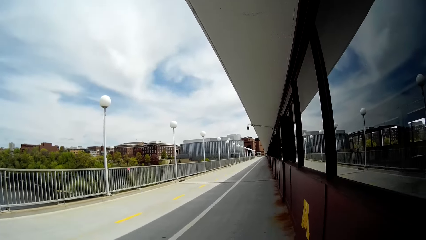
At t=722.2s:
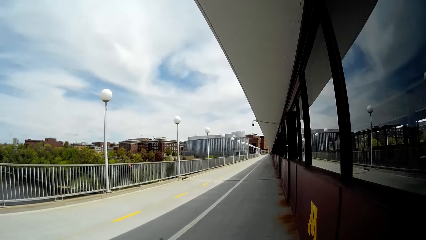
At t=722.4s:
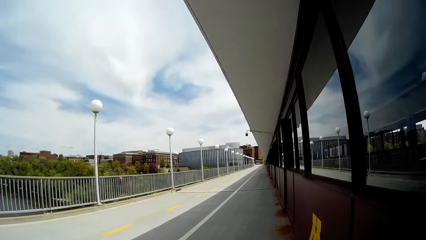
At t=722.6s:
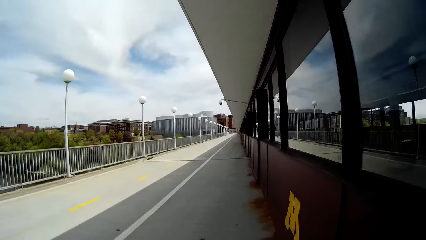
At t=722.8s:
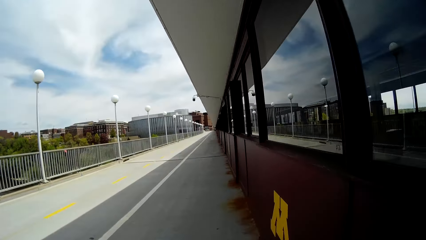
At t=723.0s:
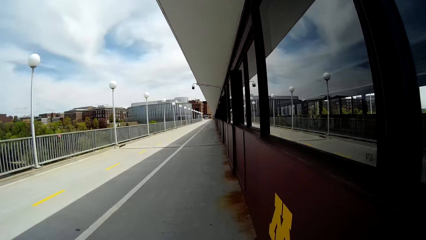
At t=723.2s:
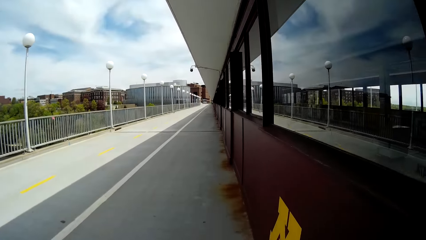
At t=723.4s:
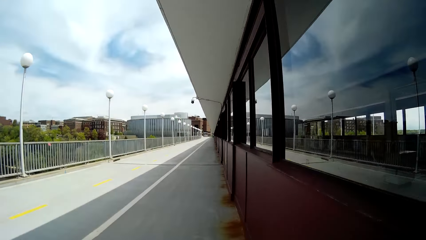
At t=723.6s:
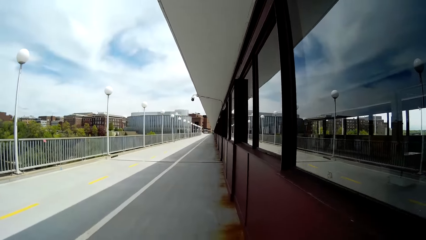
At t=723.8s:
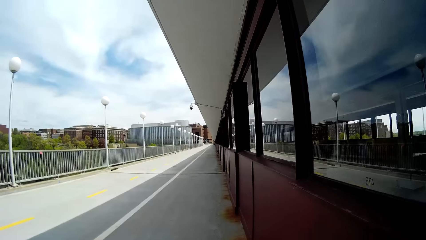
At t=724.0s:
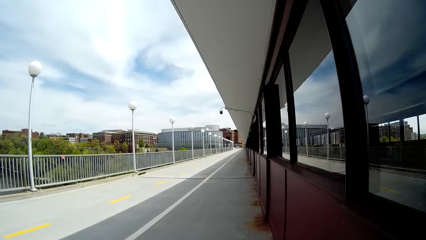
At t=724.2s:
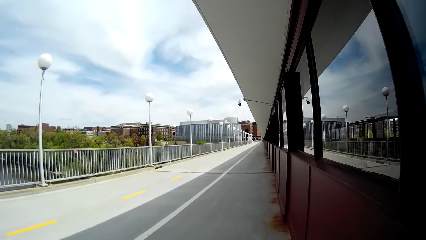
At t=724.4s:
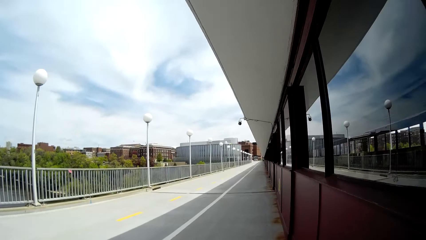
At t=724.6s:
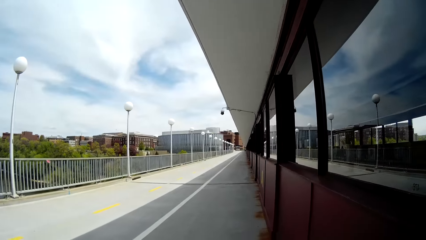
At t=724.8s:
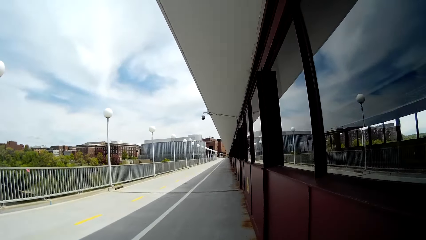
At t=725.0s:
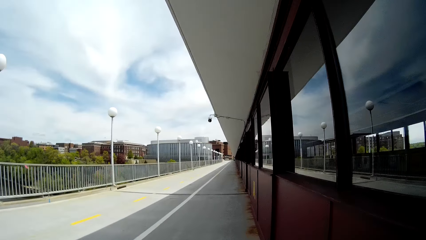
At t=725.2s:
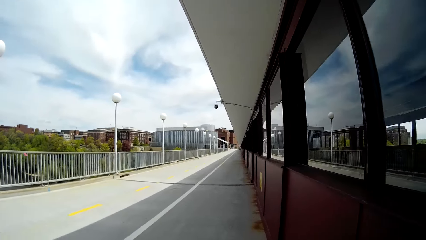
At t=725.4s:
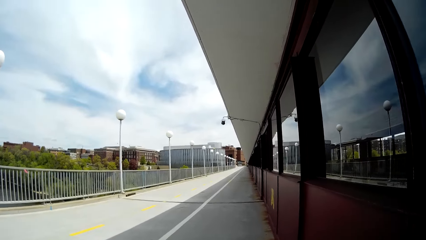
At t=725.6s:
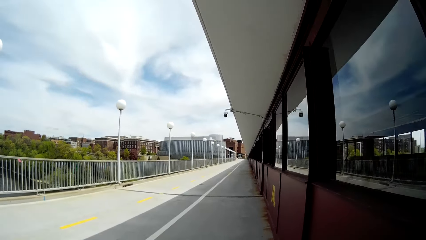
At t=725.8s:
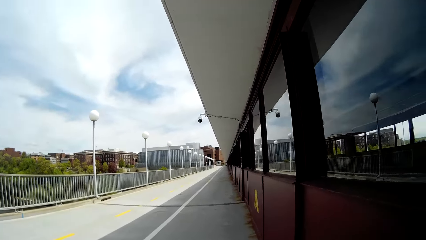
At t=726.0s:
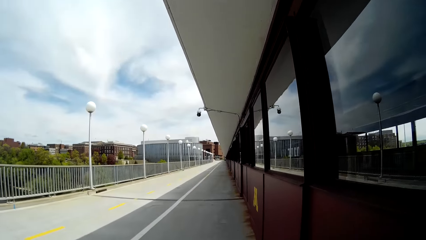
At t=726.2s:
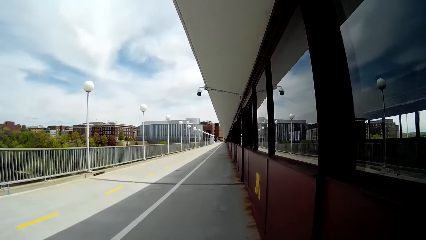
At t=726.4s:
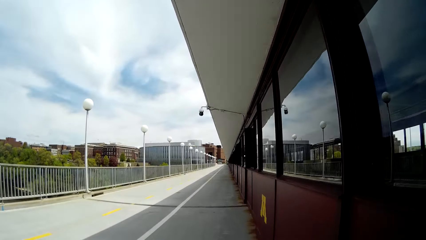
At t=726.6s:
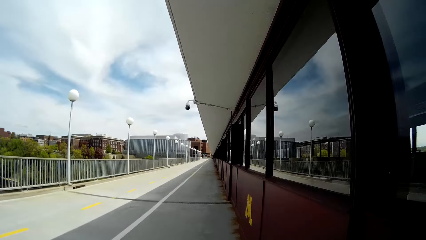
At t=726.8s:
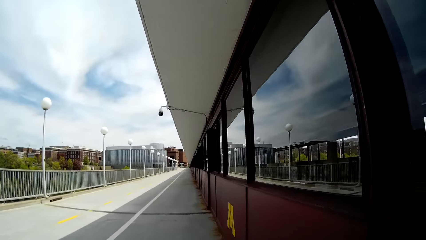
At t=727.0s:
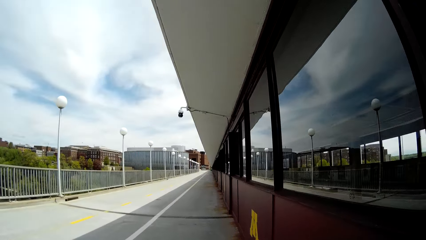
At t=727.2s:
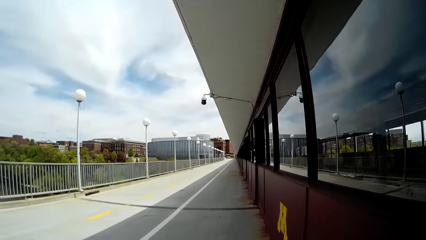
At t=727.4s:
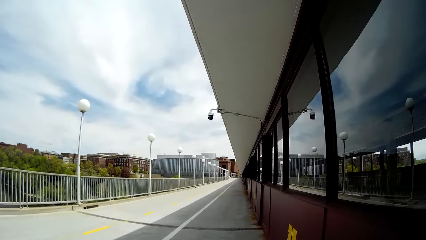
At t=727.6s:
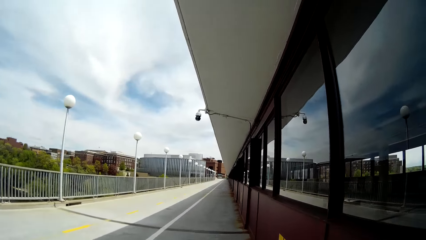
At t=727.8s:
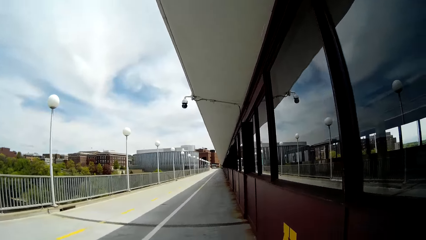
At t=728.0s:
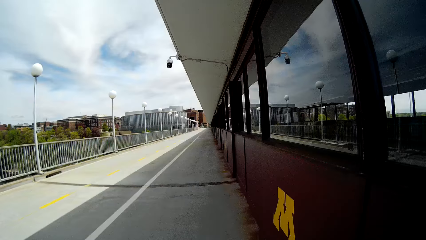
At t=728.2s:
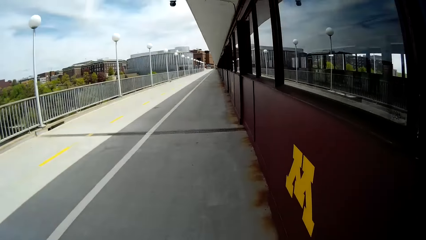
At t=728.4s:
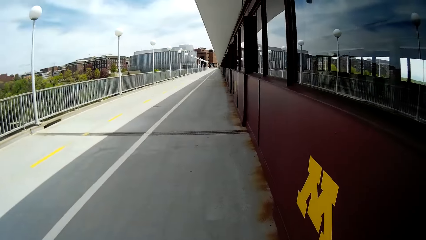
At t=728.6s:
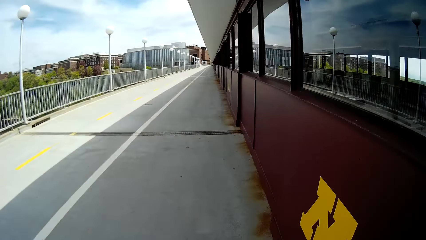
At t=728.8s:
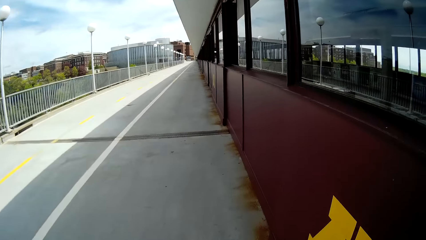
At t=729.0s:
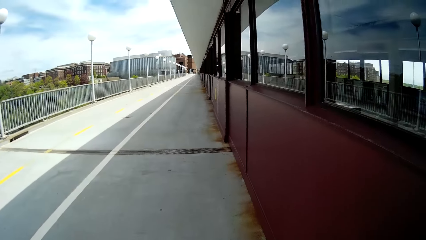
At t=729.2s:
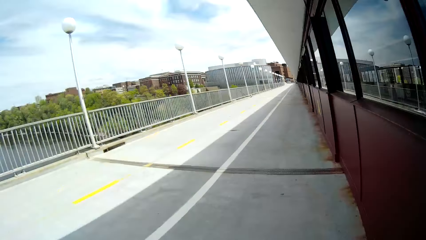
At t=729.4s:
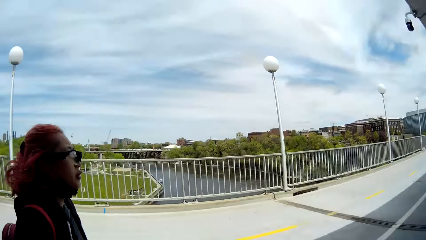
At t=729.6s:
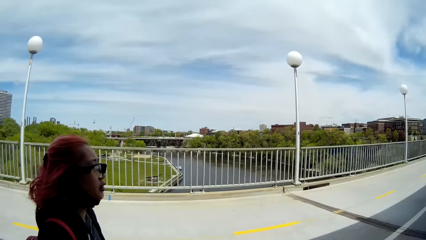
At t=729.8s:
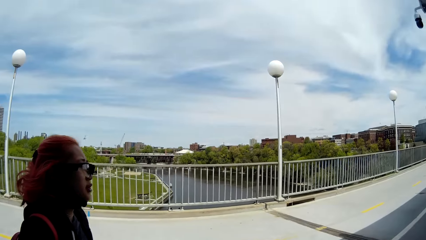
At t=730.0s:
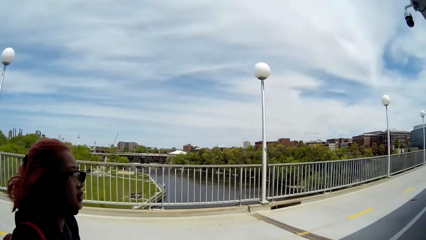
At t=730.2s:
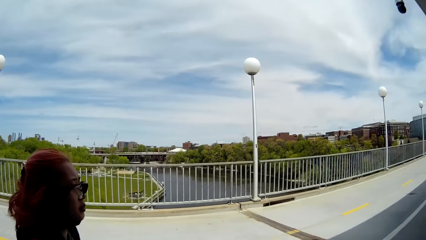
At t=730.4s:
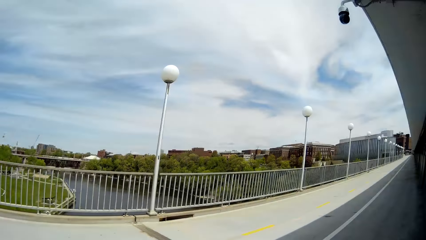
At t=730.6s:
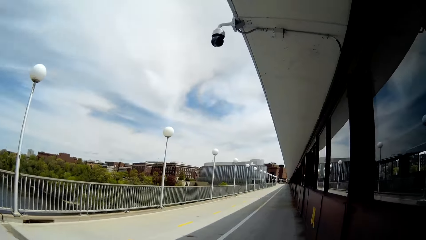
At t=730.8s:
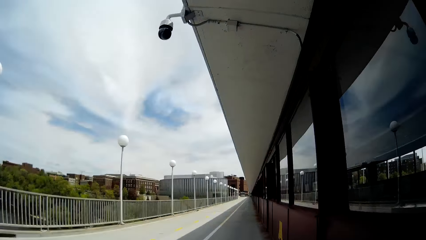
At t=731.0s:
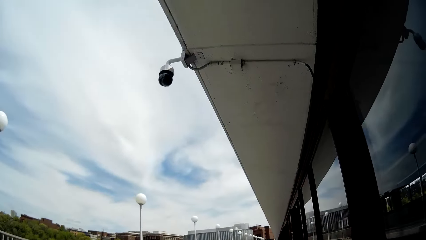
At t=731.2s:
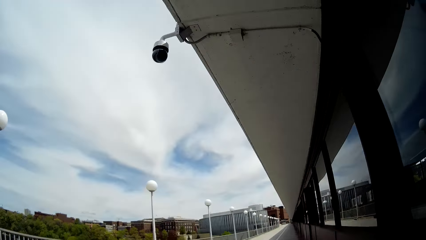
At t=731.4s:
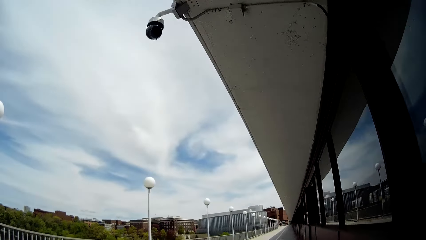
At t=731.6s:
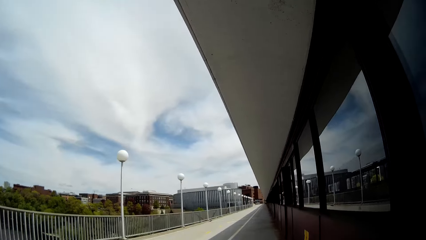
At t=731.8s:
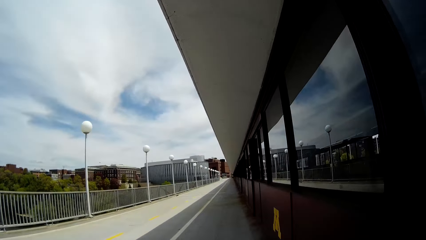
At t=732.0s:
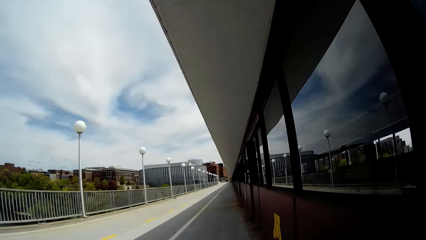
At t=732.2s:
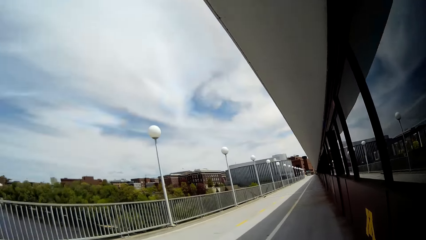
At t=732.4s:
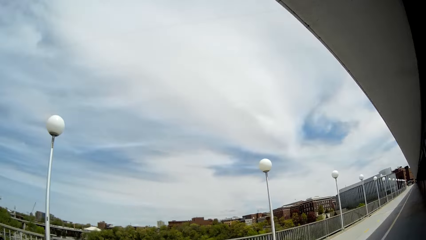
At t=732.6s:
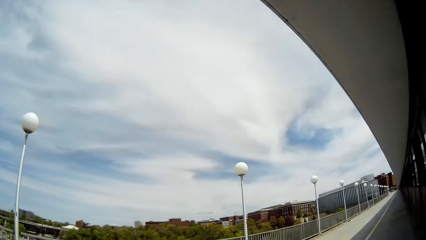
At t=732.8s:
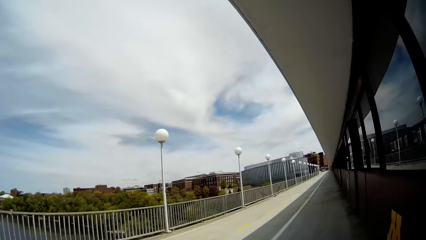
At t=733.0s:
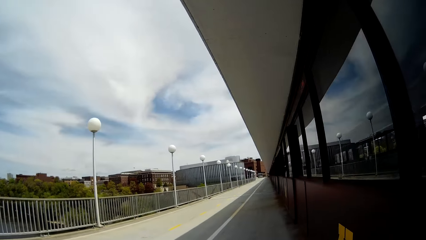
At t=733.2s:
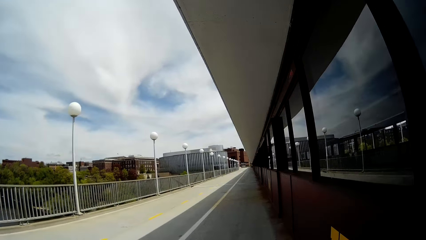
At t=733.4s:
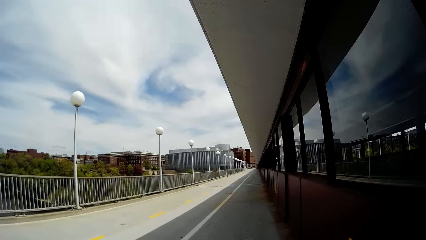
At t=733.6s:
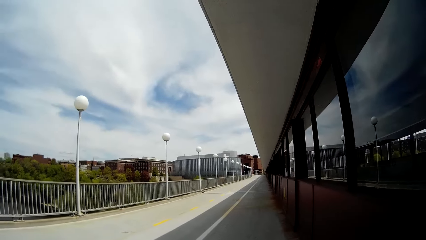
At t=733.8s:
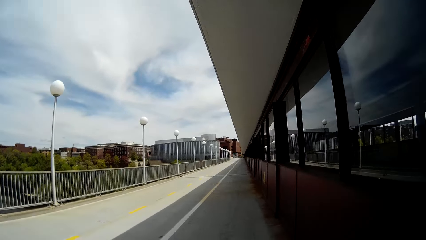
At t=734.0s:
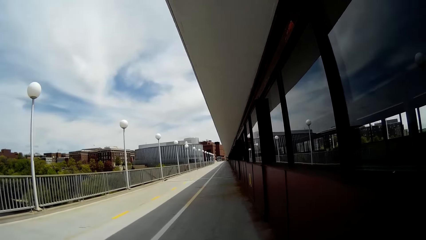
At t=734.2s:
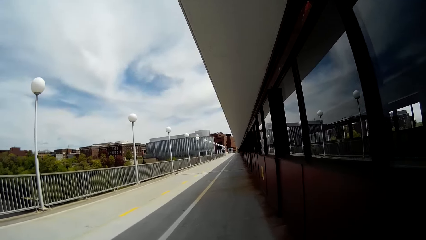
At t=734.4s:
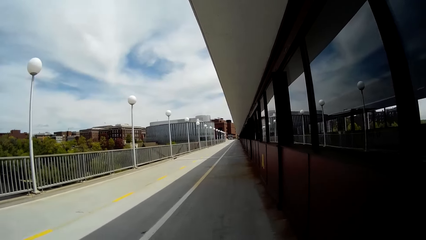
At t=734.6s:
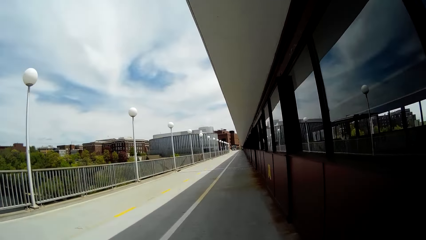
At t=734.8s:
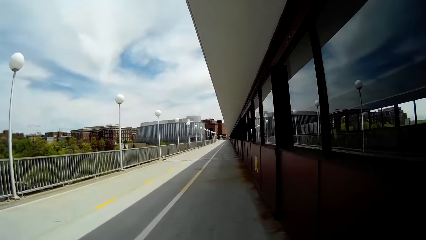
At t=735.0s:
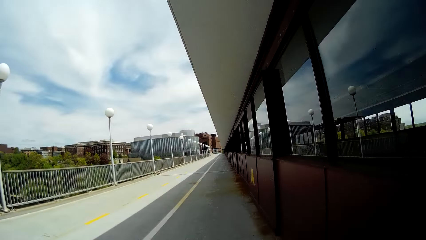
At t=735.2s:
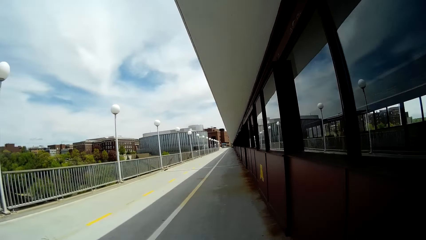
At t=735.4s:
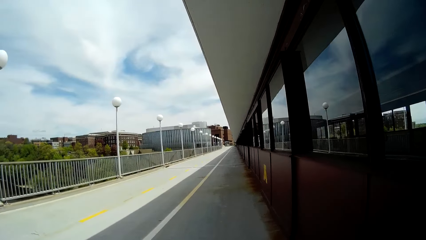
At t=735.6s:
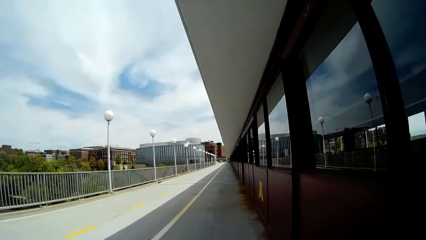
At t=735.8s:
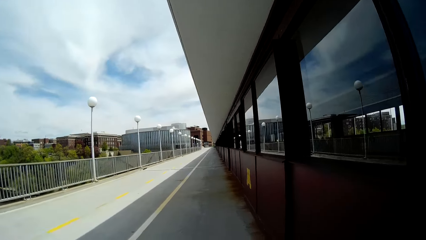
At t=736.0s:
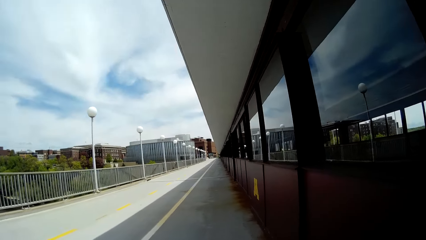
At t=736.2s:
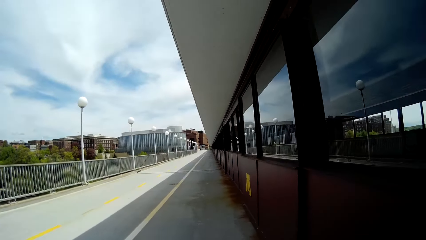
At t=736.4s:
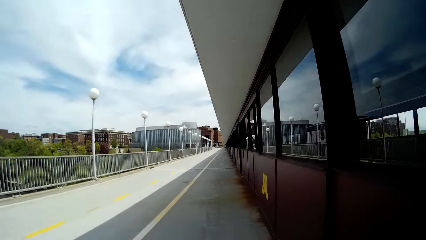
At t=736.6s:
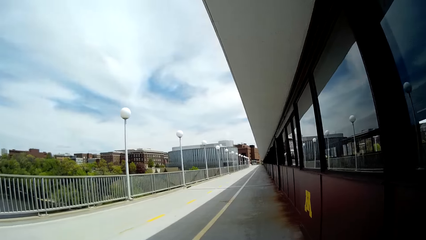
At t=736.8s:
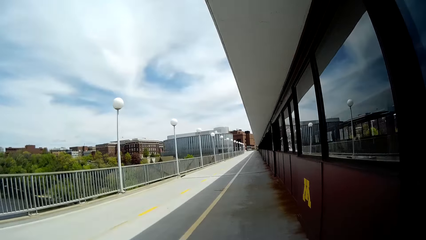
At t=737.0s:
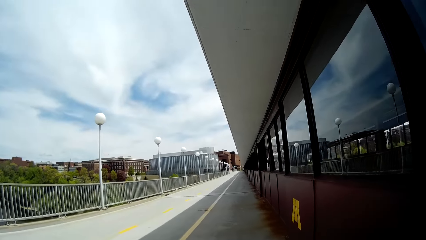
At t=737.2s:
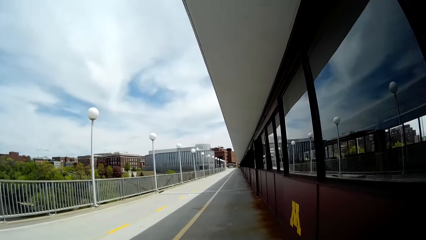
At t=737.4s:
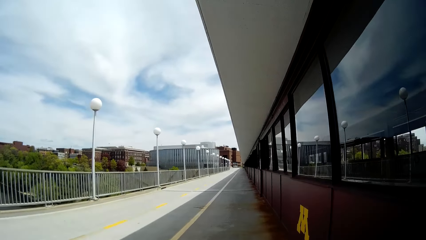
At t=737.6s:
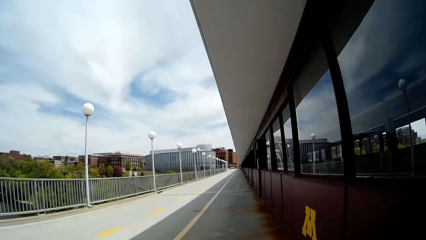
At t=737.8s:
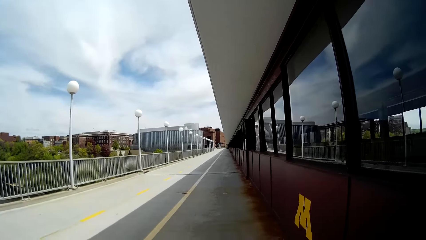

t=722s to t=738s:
The camera wearer interacts with a lady. They walk along the road.
